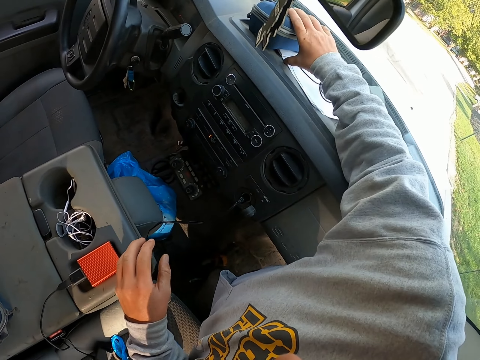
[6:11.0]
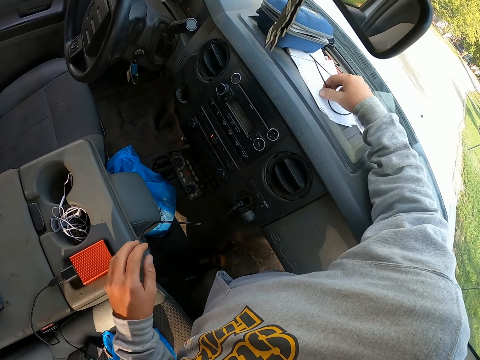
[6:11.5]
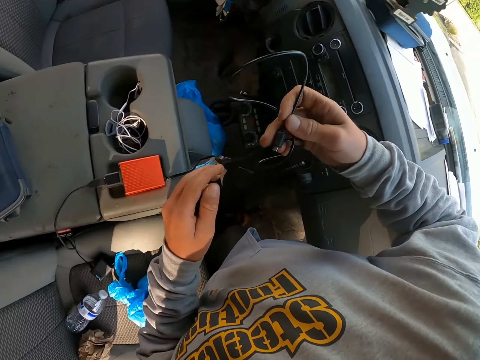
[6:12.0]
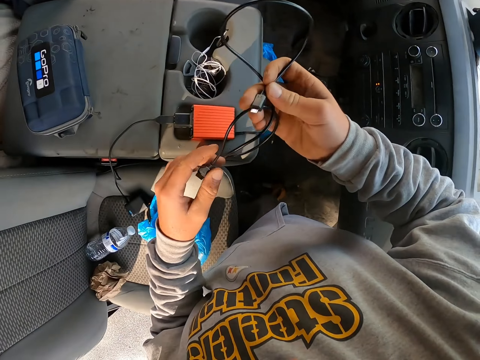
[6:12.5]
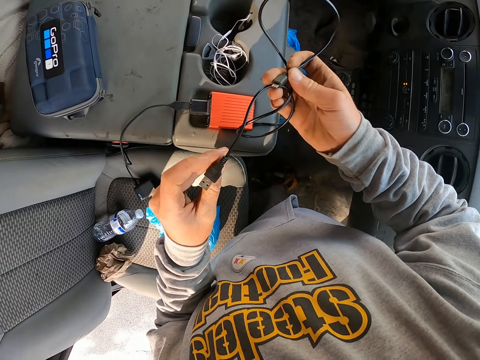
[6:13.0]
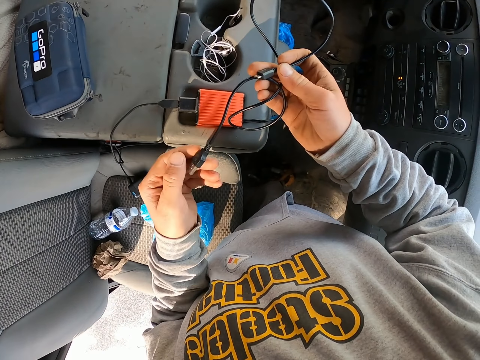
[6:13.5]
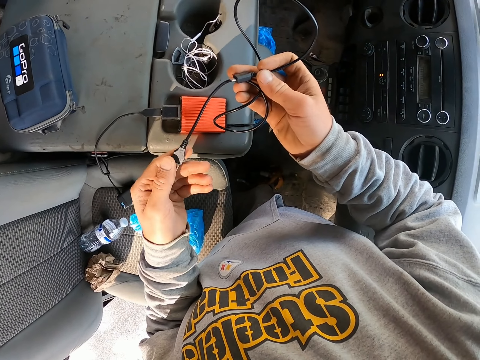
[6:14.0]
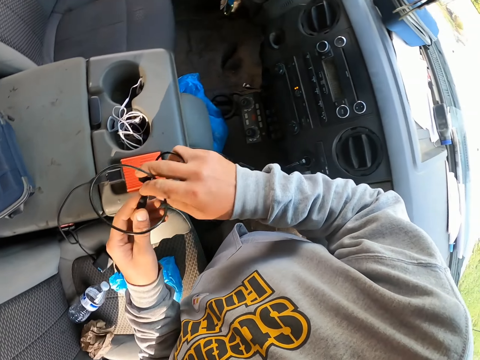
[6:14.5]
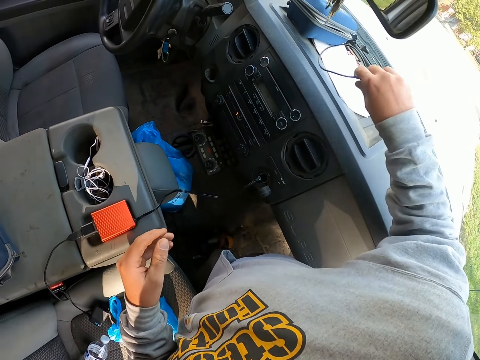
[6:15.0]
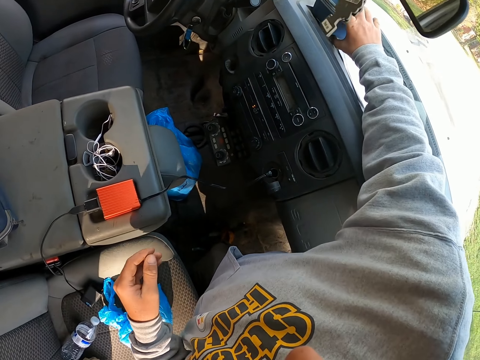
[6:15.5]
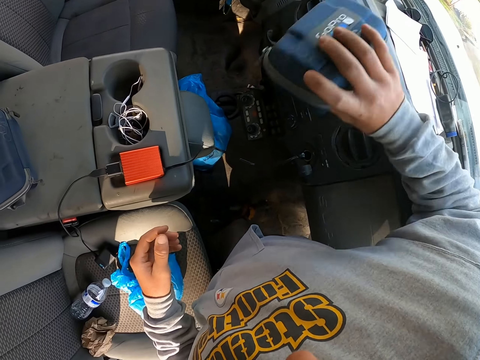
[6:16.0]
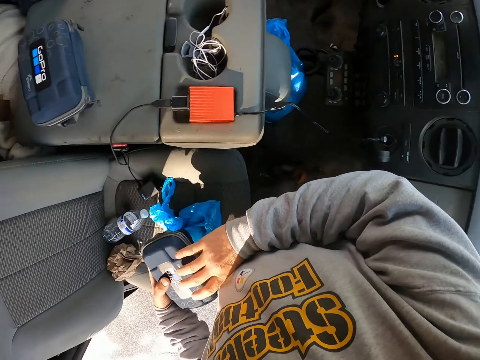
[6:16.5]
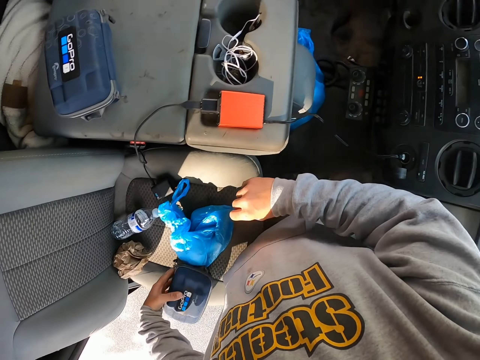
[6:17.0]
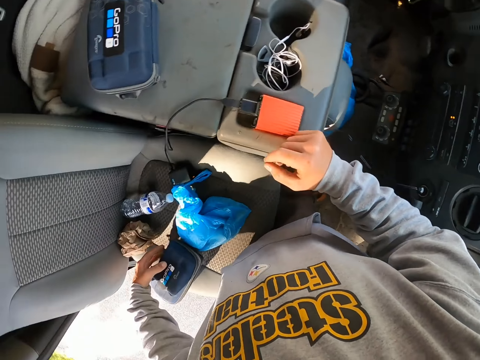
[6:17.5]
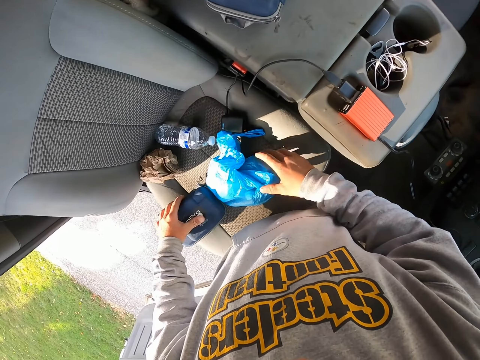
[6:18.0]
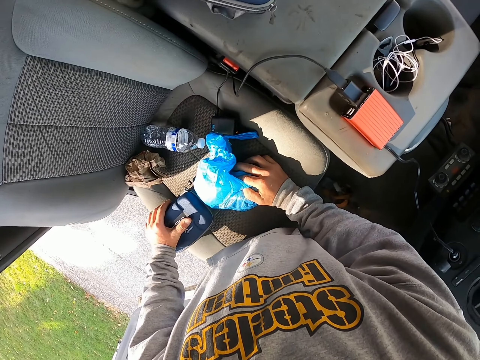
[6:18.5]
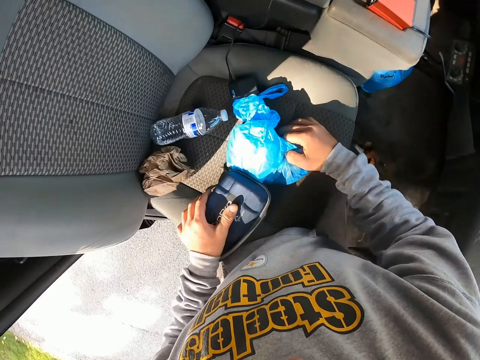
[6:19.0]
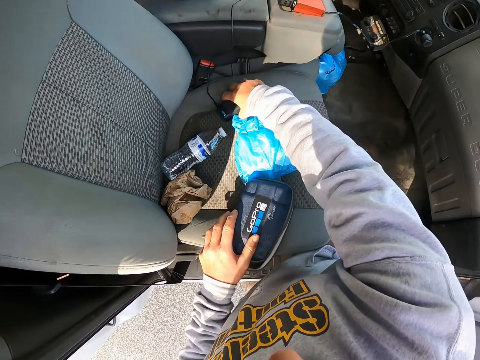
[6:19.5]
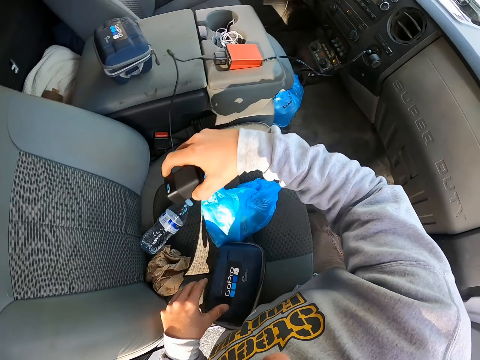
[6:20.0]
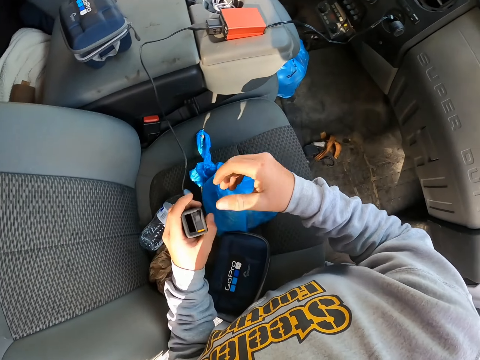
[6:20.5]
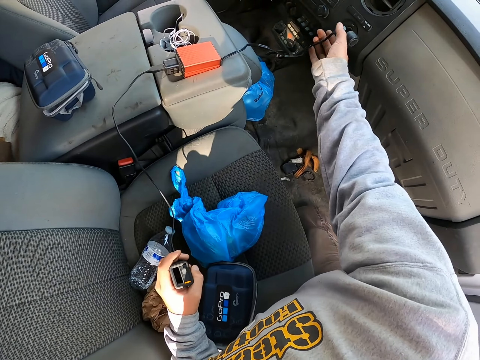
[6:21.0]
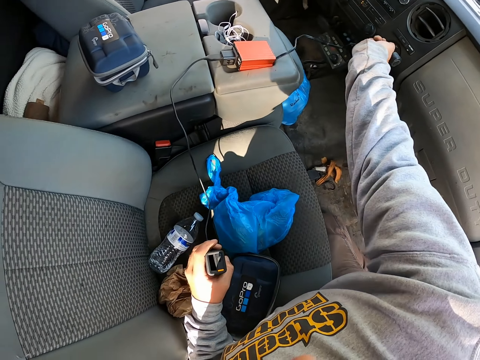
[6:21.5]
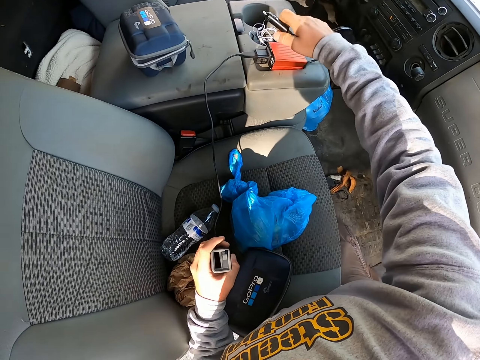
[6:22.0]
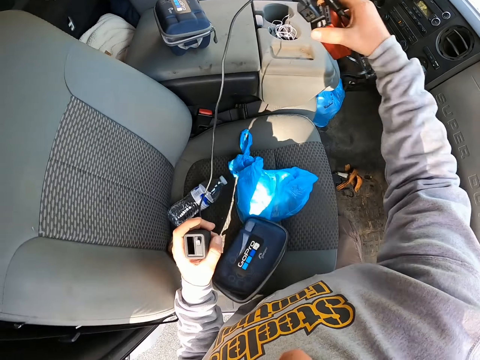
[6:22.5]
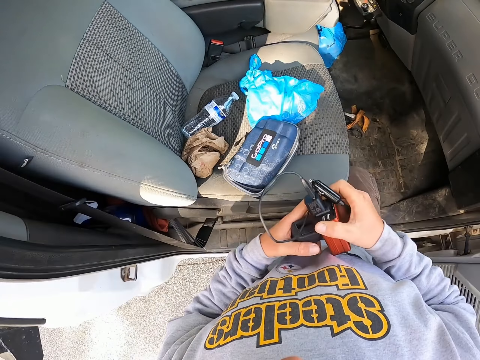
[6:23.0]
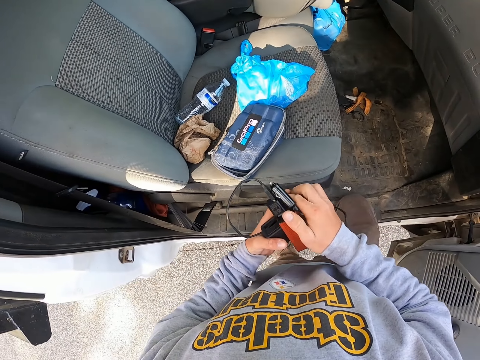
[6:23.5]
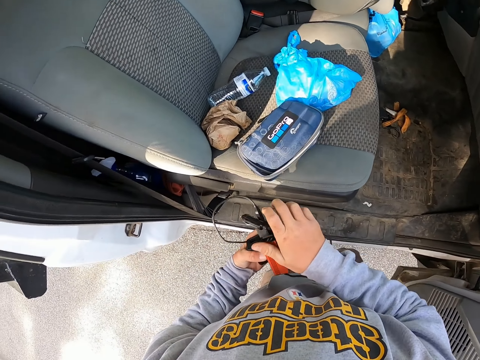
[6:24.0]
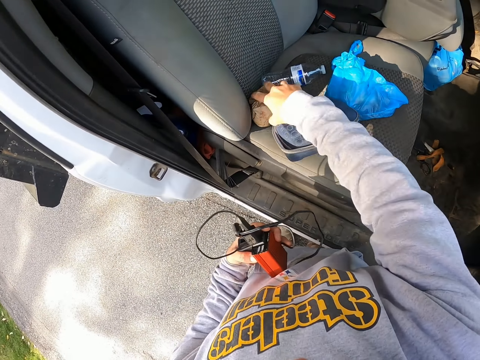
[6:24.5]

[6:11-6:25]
The camera wearer touches the electronic organizer. They pick up a USB cable. They put the USB cable on the dashboard. They pick up another GoPro box or electronic organizer on the dashboard. They place the GoPro box on the passenger seat. They hold the electronic organizer. They hold the plastic bag. They pick up a charger. They disconnect an electronic gadget or power bank from the car cigarette lighter socket. They pick up the electronic gadget.

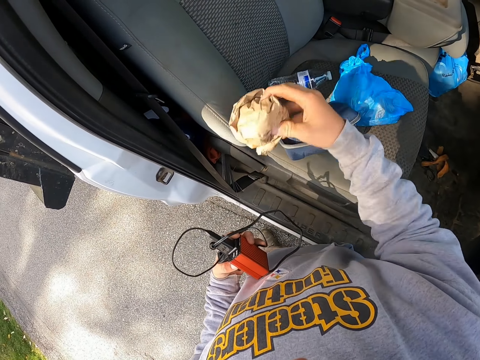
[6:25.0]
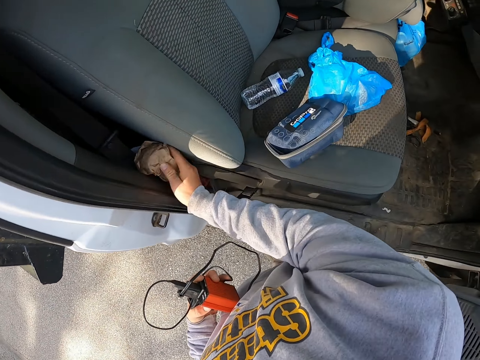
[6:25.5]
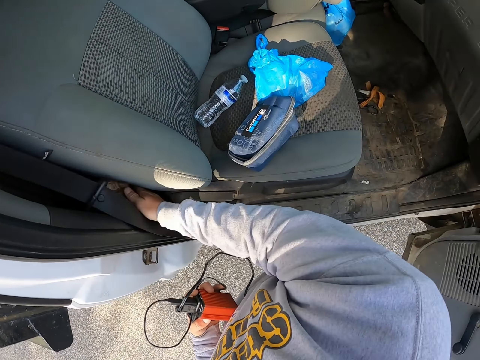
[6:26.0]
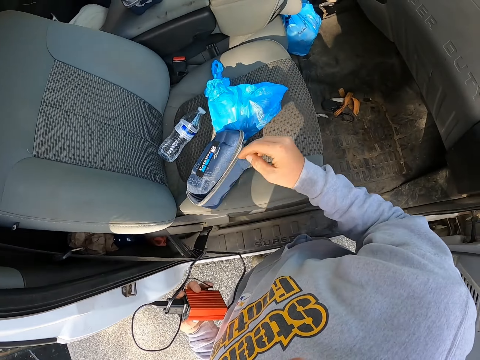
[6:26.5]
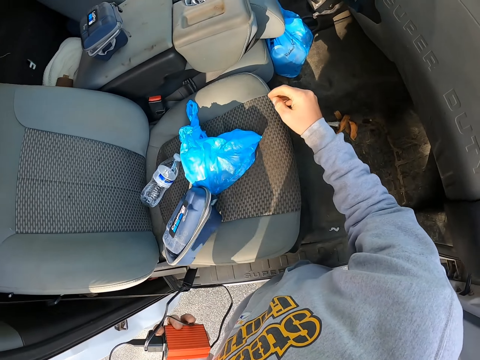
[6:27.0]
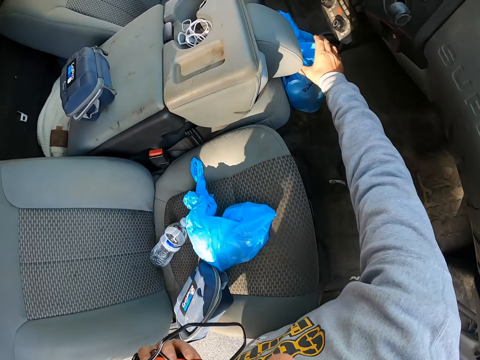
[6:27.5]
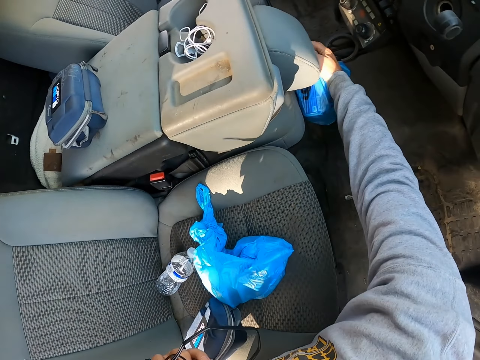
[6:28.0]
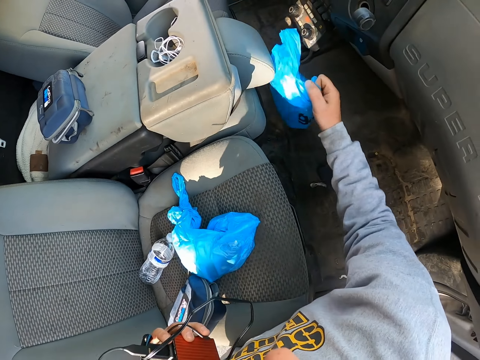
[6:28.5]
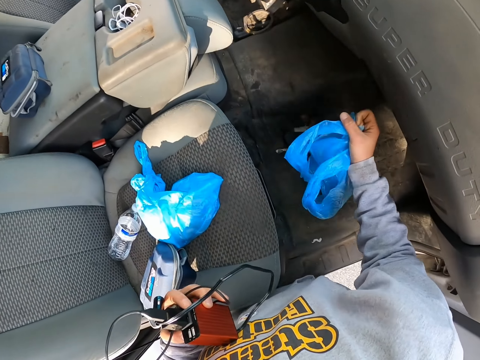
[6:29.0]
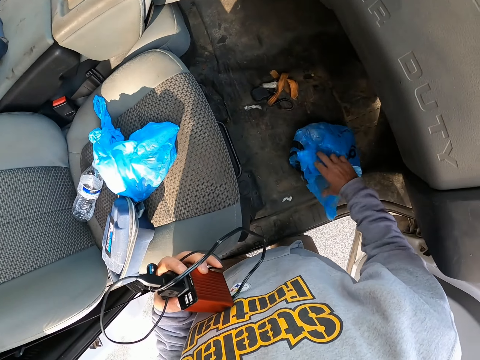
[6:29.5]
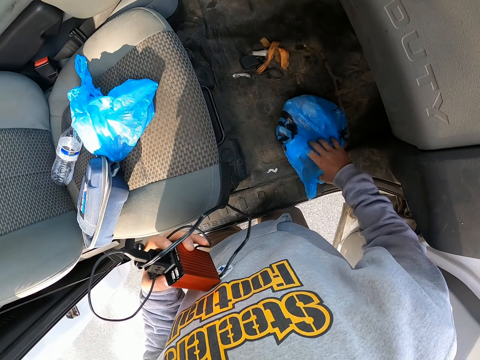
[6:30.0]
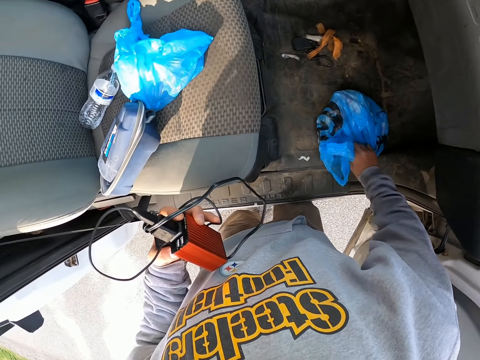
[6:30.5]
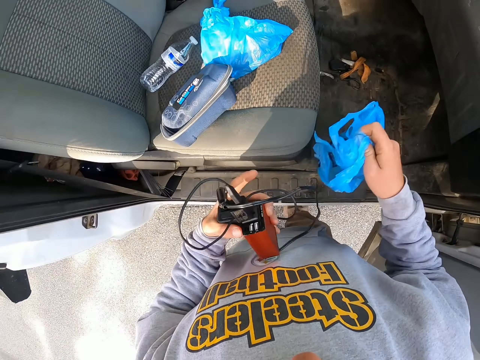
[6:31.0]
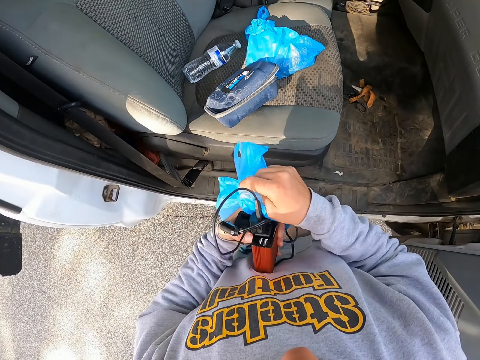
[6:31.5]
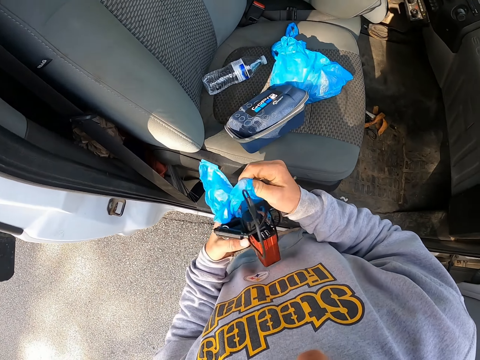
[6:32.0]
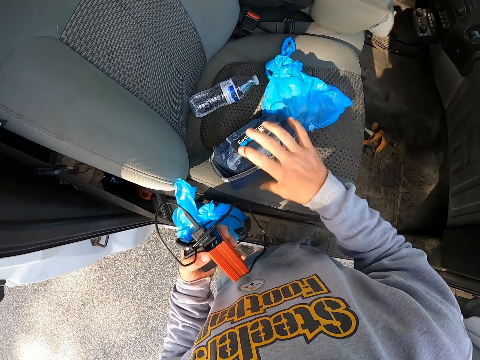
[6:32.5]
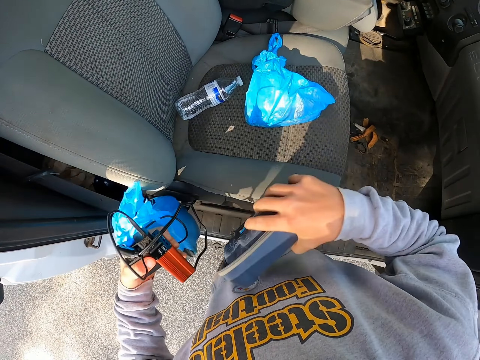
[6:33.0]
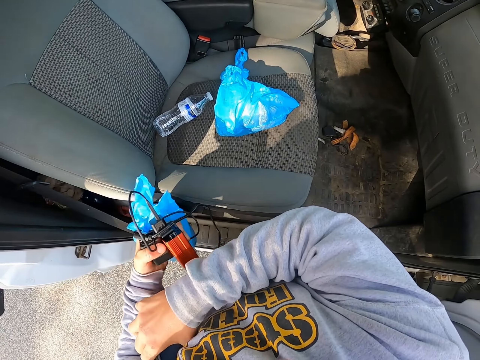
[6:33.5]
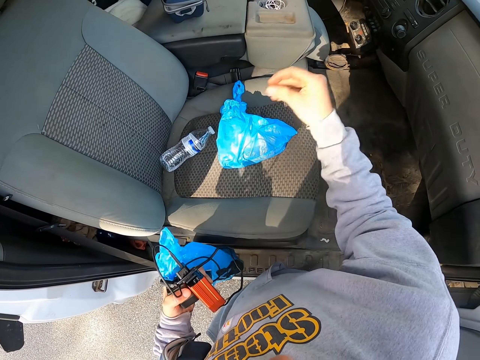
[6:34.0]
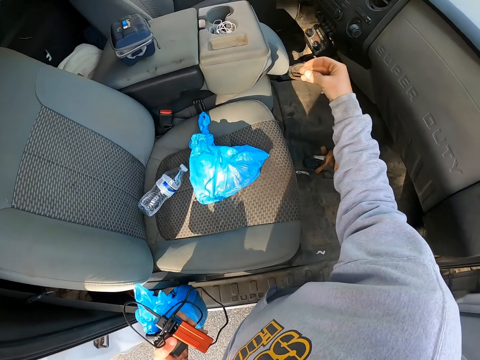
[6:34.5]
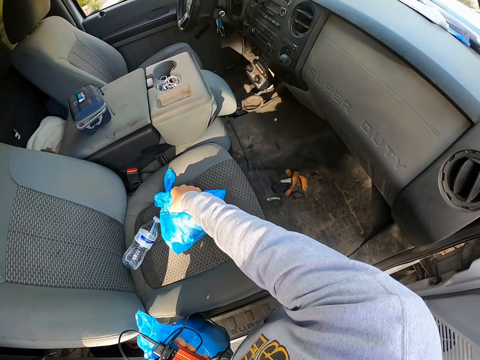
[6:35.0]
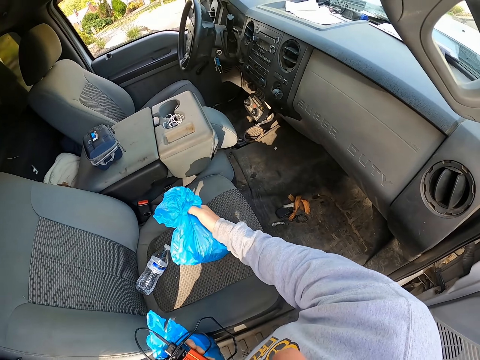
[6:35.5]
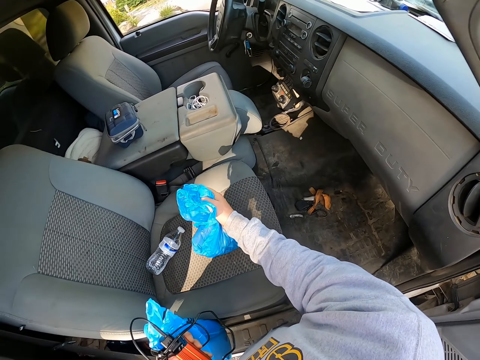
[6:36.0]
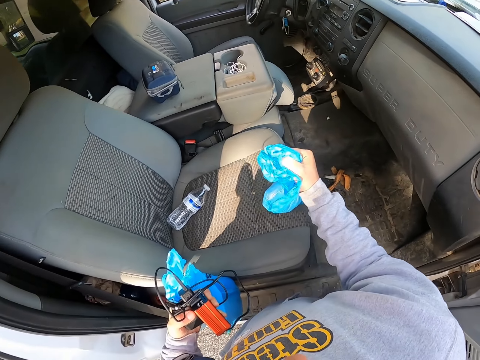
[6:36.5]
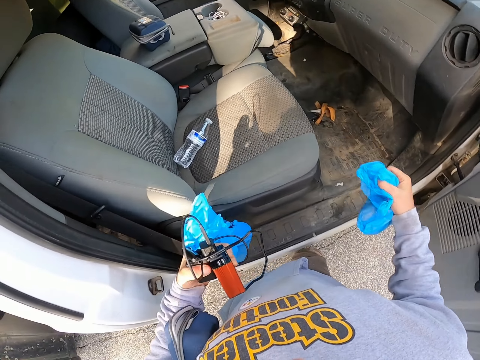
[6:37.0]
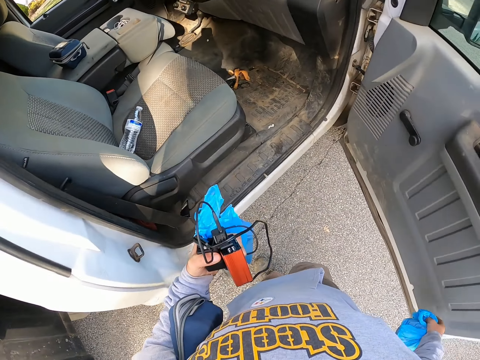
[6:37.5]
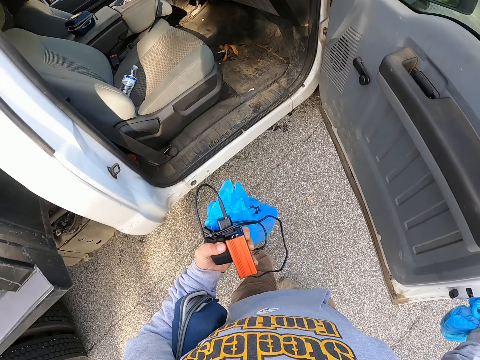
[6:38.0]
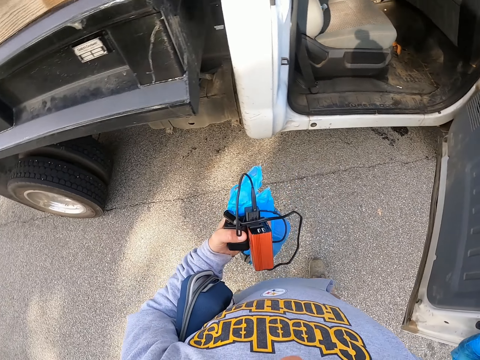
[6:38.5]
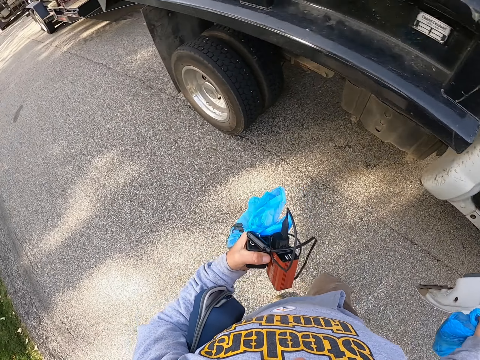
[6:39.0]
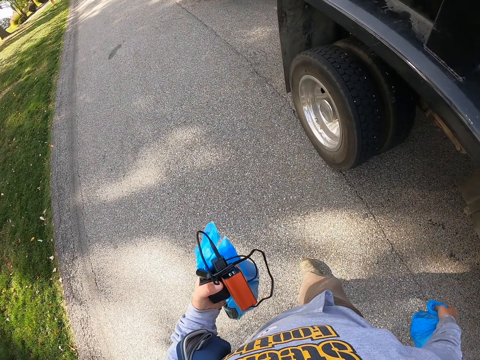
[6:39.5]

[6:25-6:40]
The camera wearer picks up a brown bag from the passenger seat. He puts the brown bag beside the passenger seat. He picks up a plastic bag. He picks up another GoPro box or electronic organizer. He puts the electronic organizer under his armpit. He picks up another plastic bag. He closes the car door.
